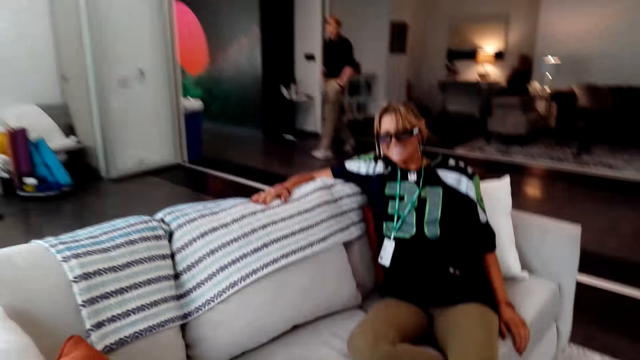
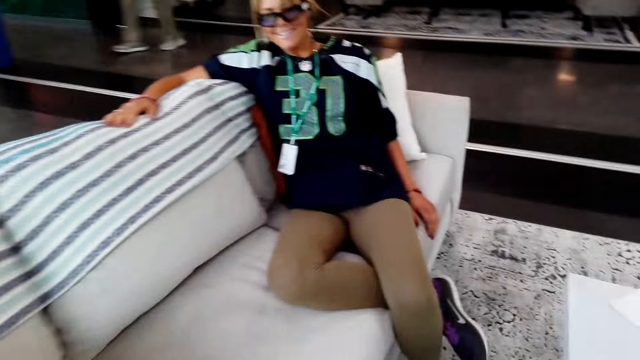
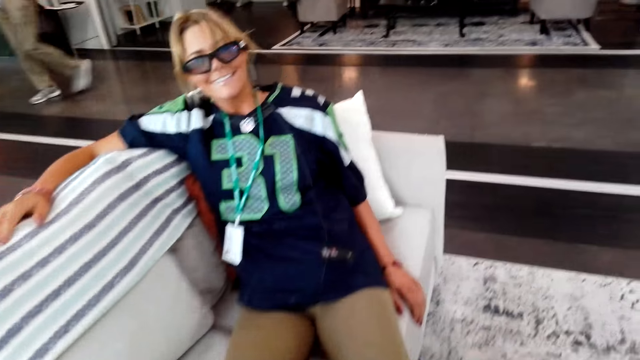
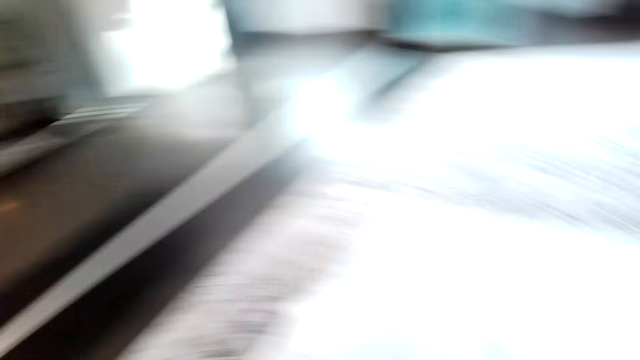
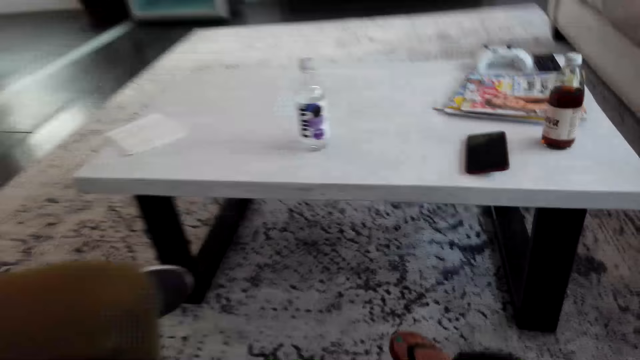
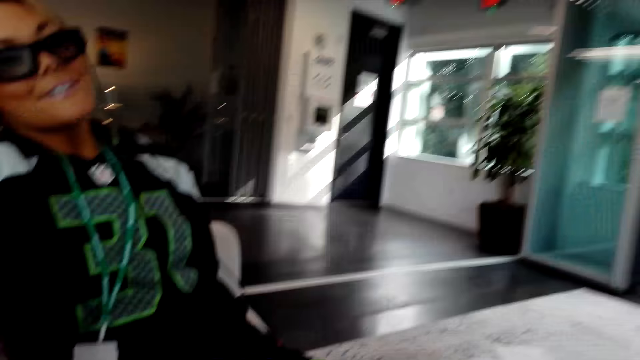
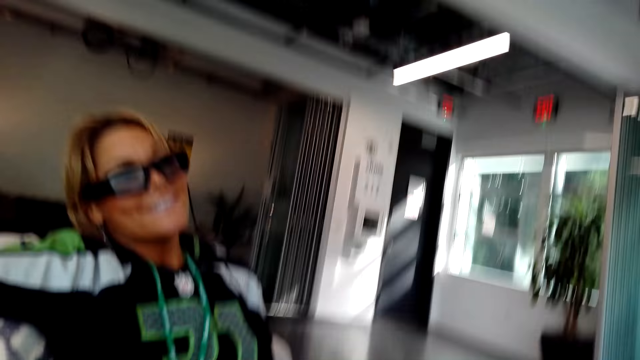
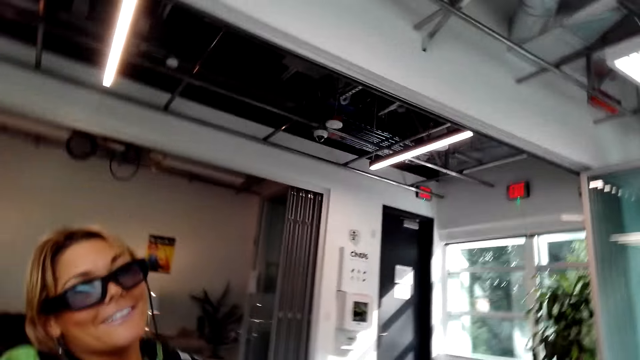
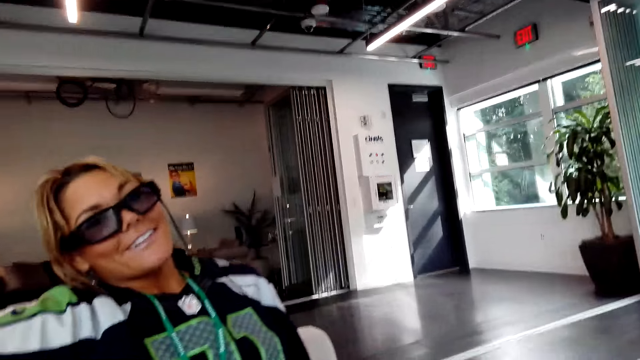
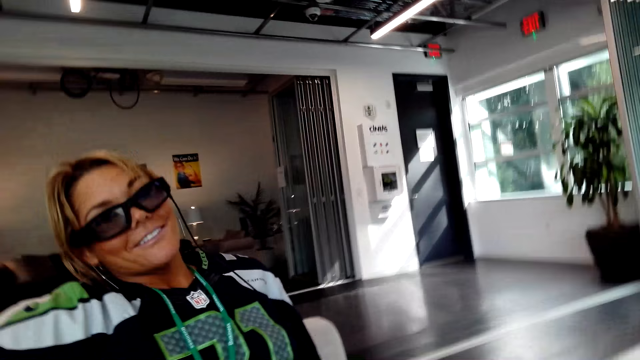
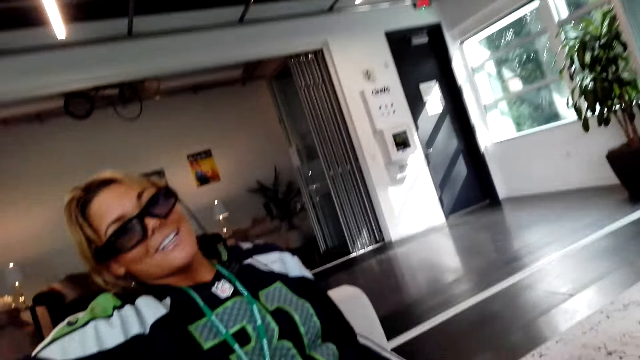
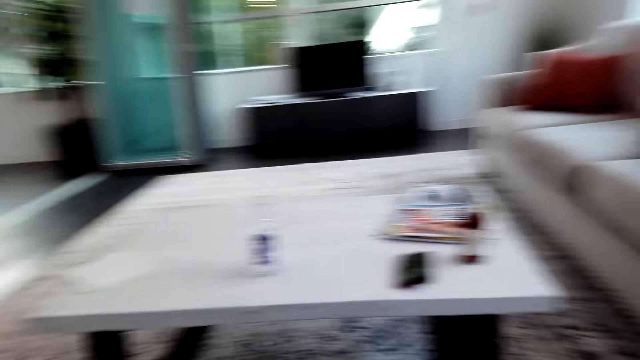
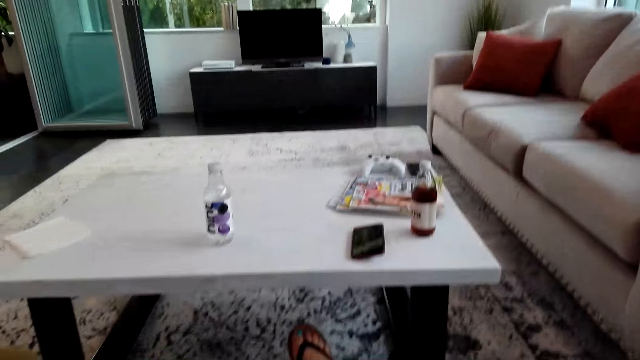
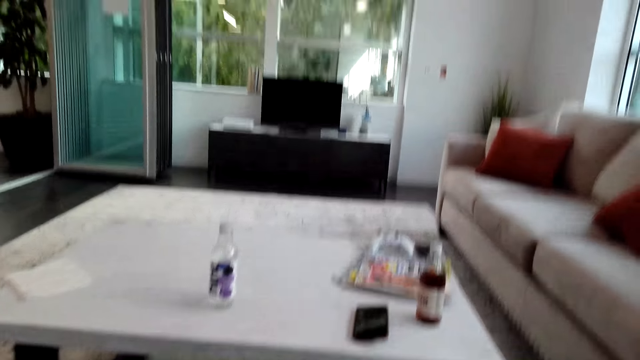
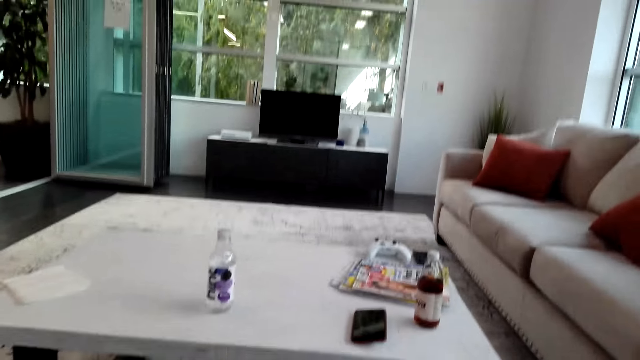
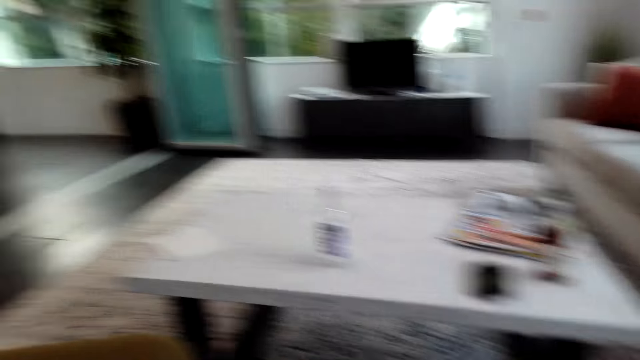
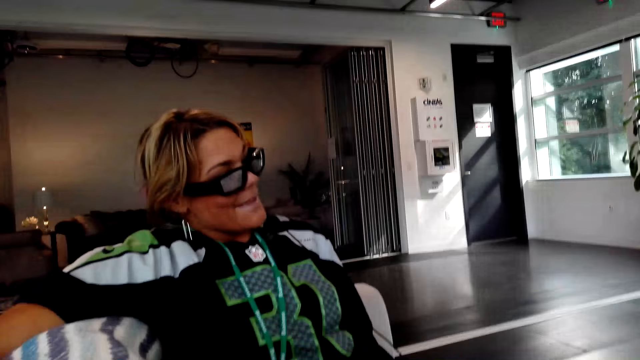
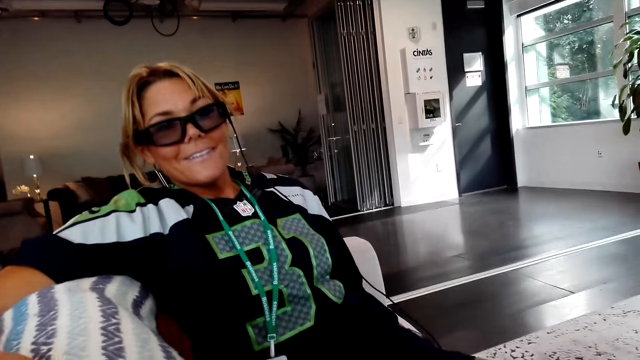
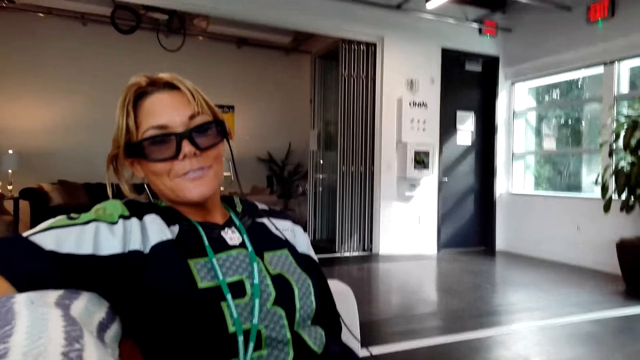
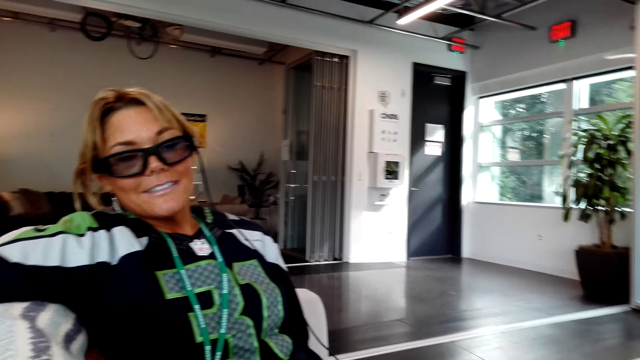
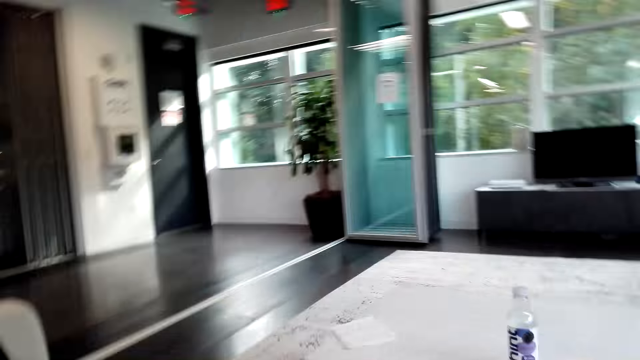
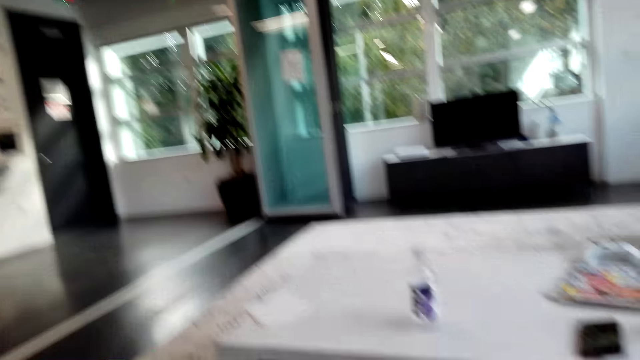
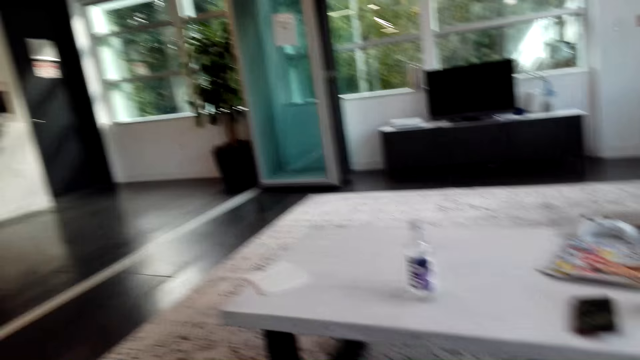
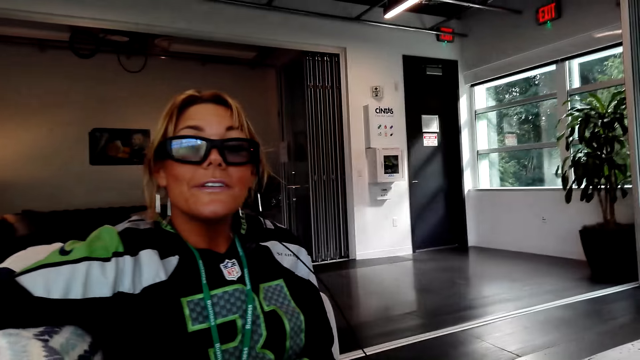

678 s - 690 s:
The camera wearer talks to a lady. They sit on the couch. The lady talks to the camera wearer. The camera wearer and the lady discuss.

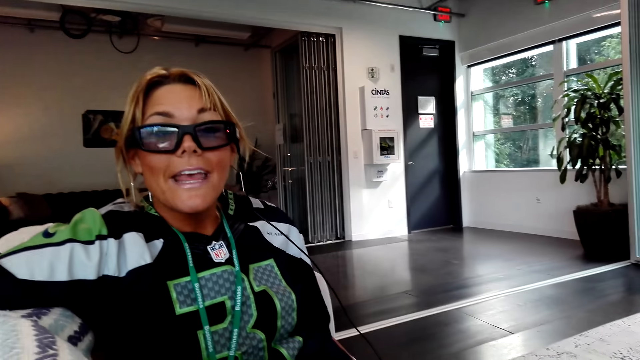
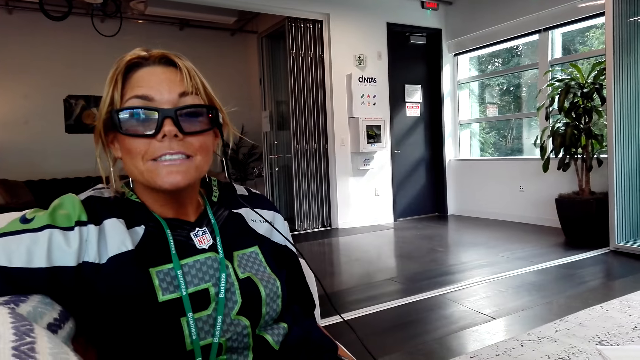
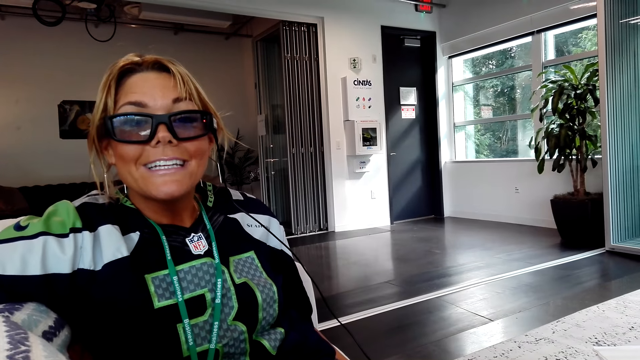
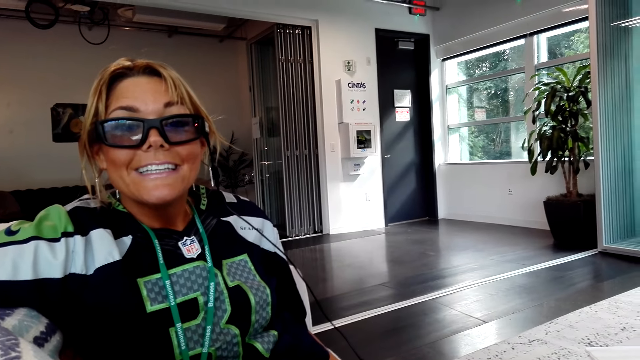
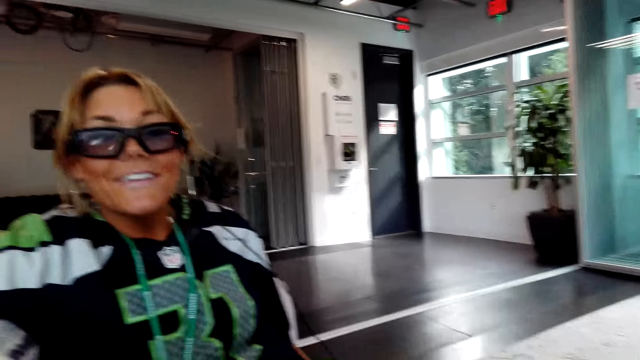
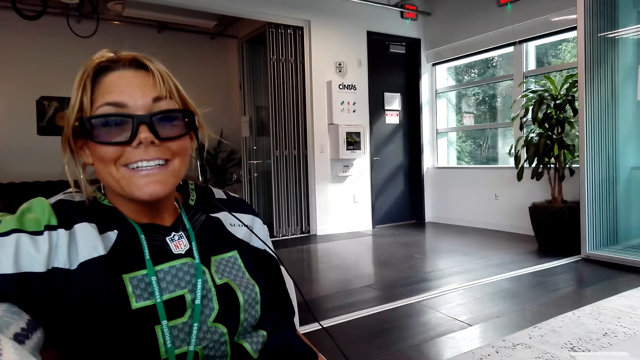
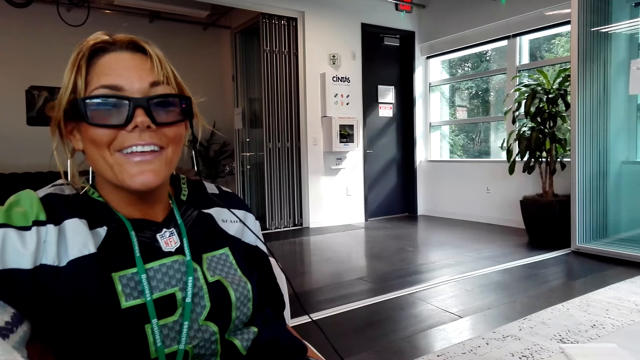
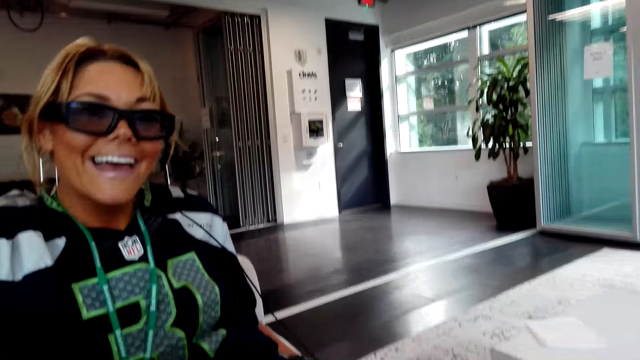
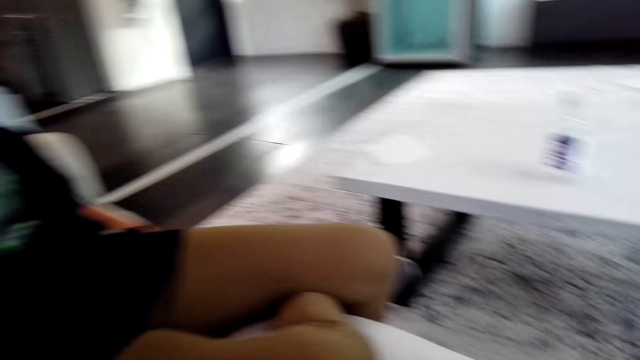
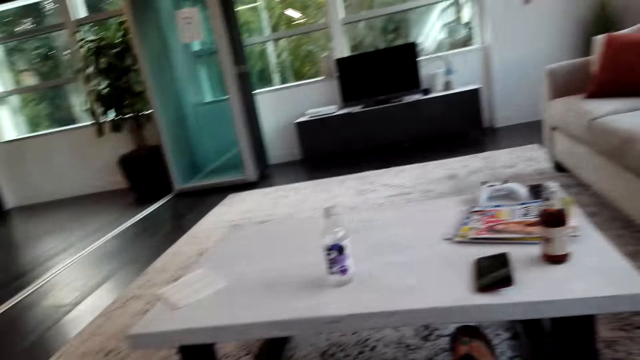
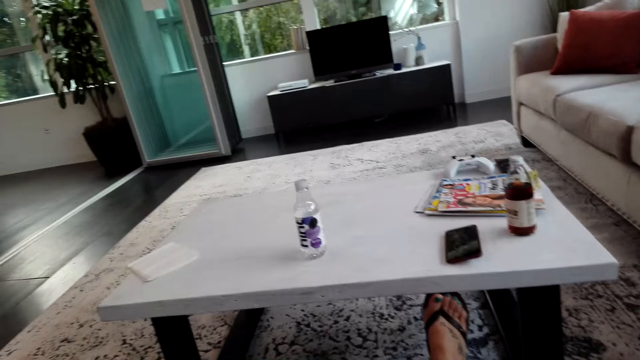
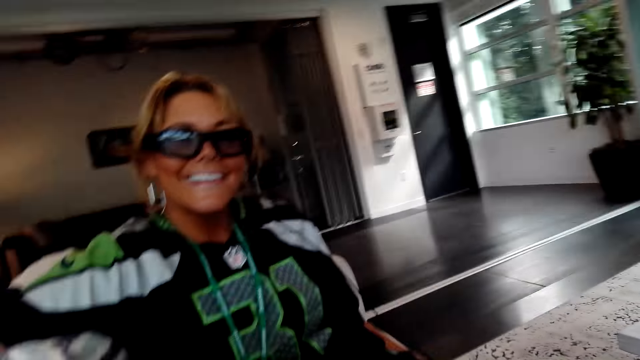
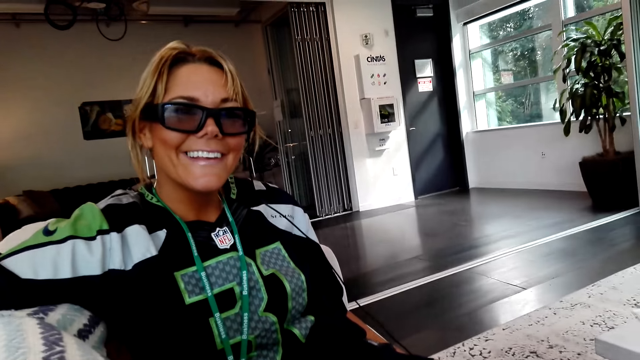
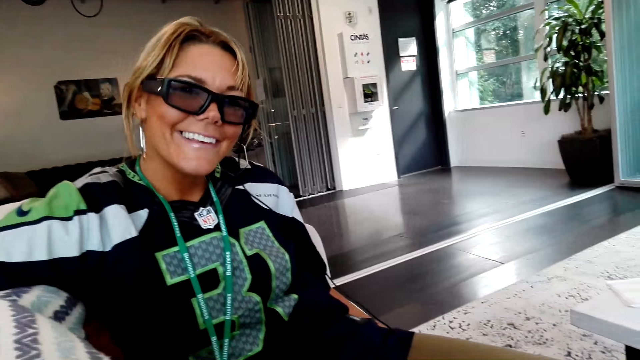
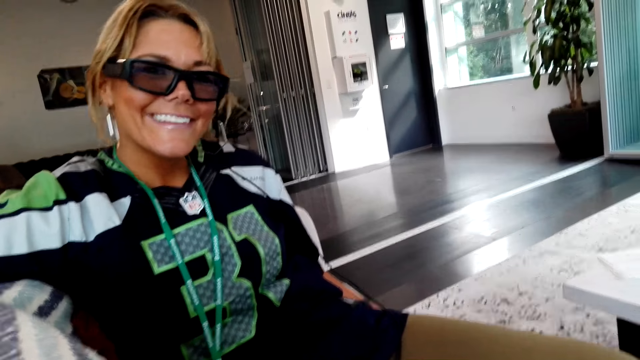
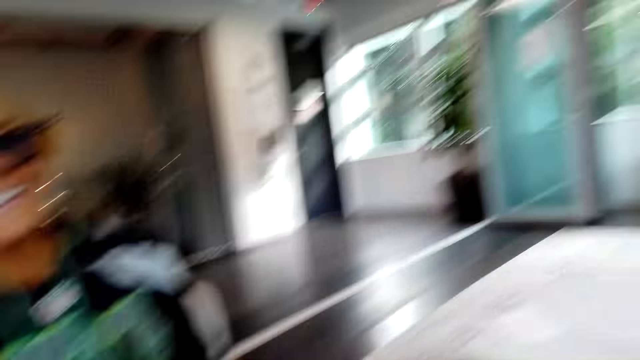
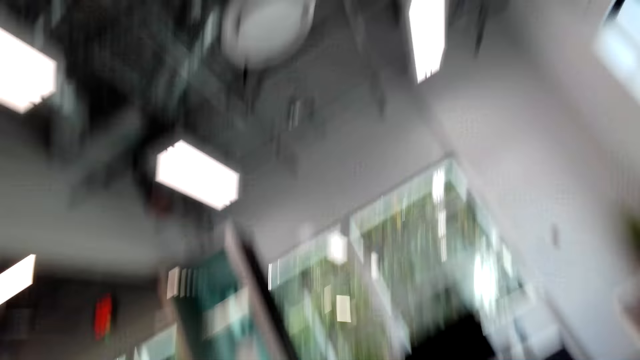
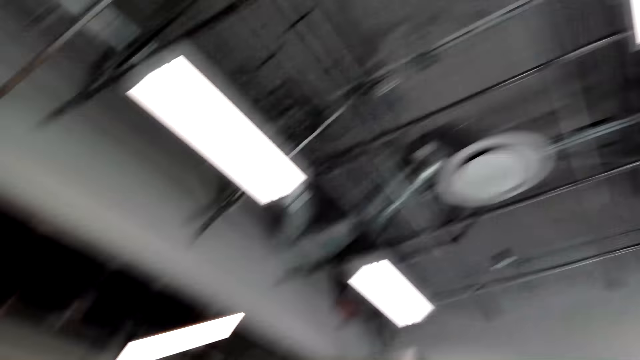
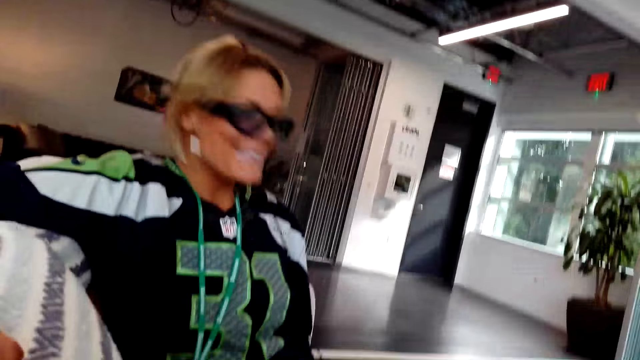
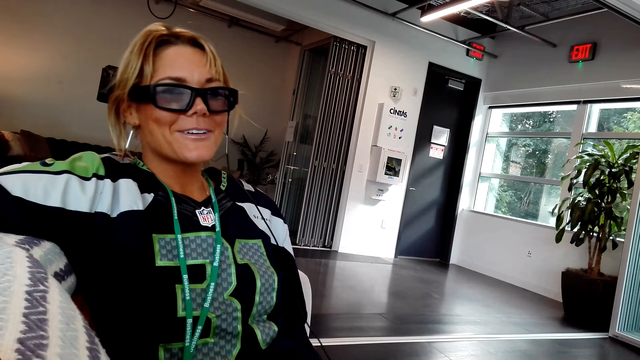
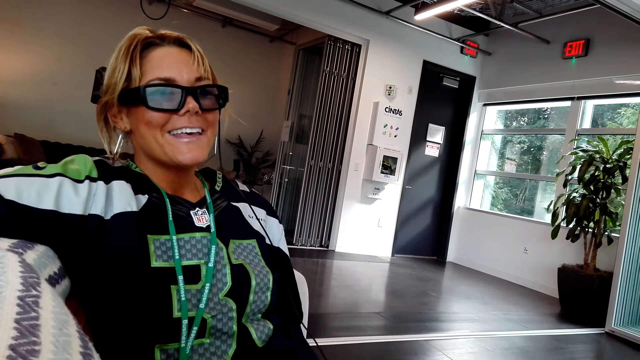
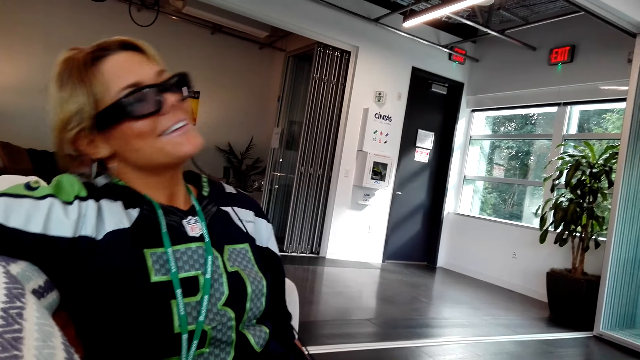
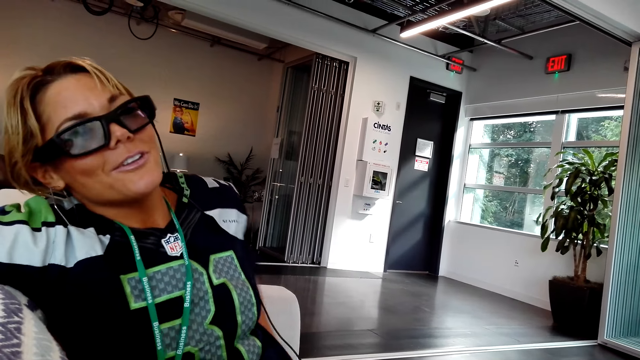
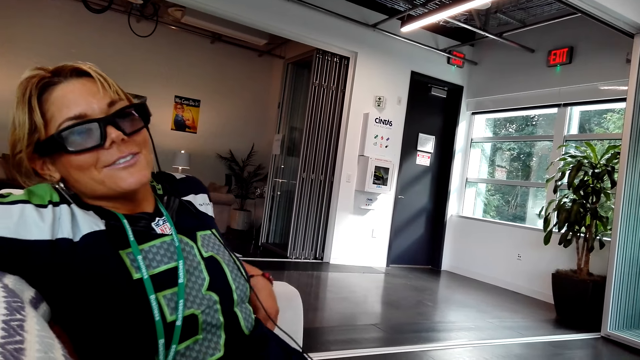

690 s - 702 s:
The camera wearer talks to a lady. The lady talks to the camera wearer.
